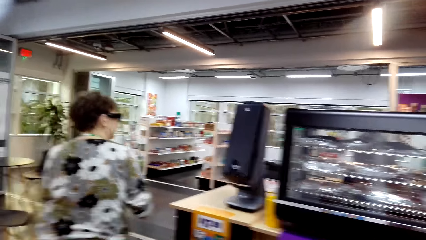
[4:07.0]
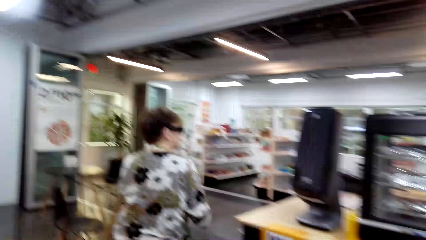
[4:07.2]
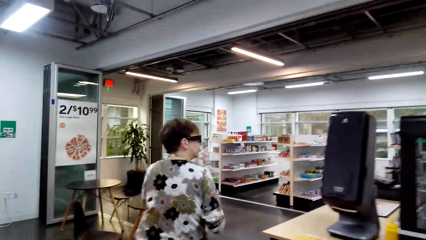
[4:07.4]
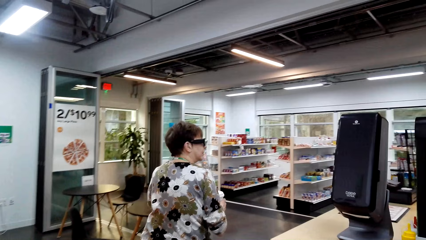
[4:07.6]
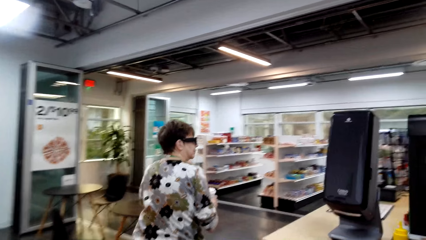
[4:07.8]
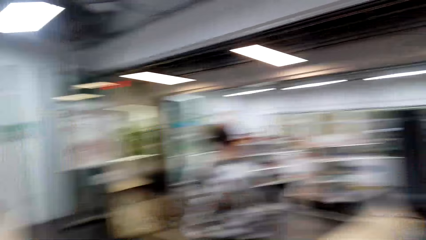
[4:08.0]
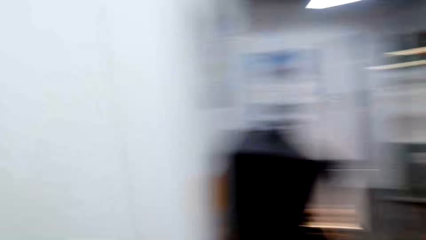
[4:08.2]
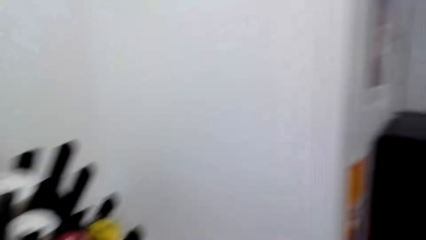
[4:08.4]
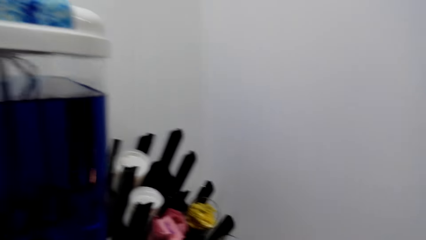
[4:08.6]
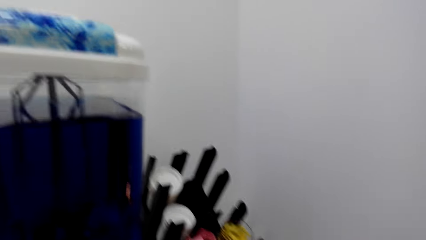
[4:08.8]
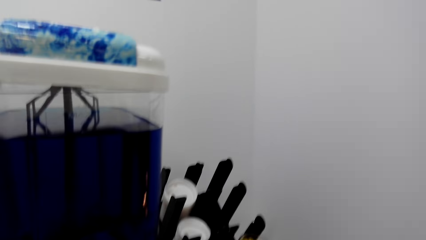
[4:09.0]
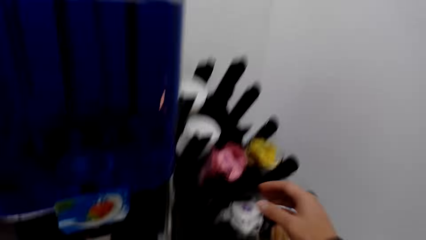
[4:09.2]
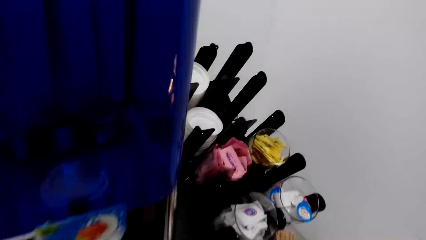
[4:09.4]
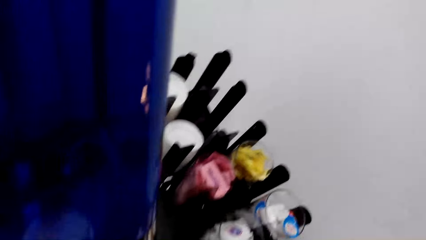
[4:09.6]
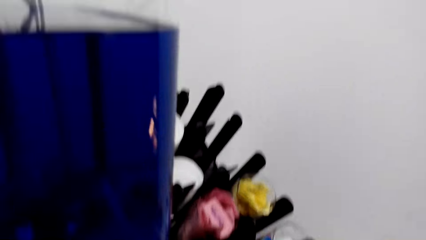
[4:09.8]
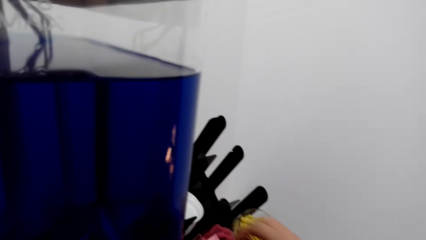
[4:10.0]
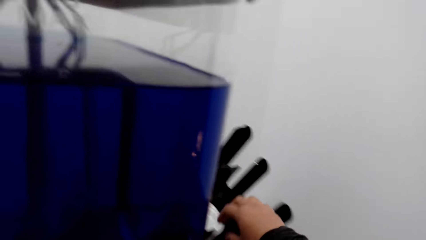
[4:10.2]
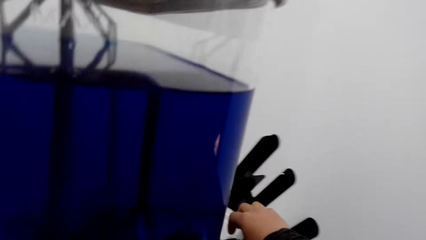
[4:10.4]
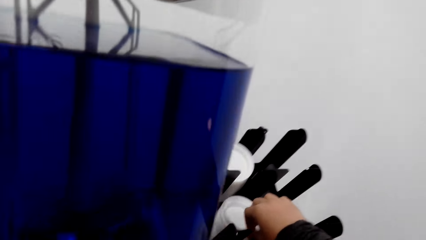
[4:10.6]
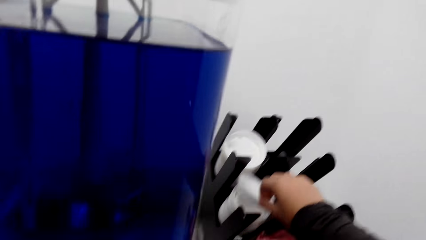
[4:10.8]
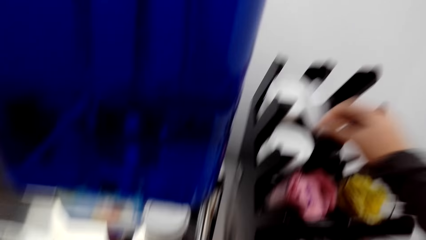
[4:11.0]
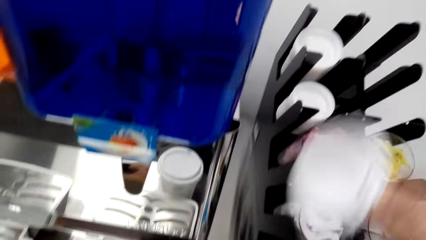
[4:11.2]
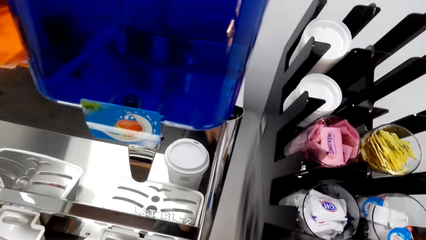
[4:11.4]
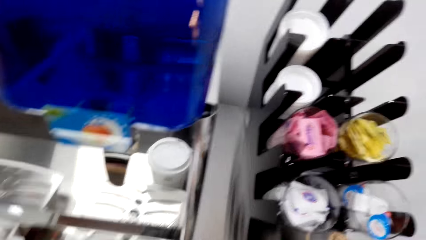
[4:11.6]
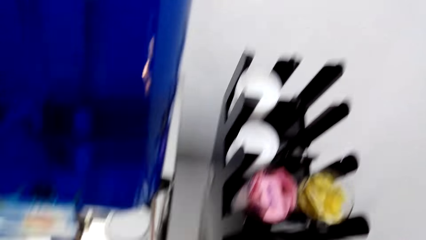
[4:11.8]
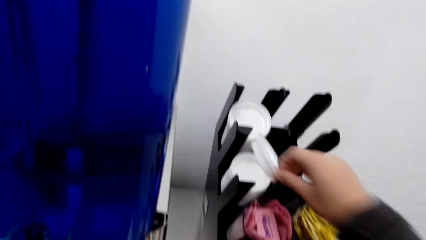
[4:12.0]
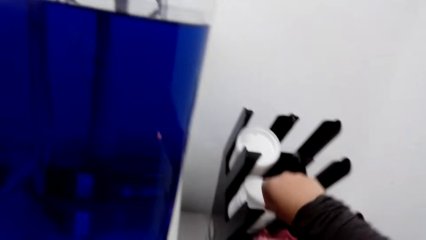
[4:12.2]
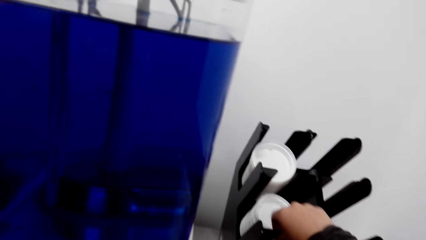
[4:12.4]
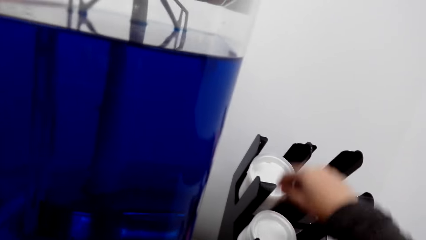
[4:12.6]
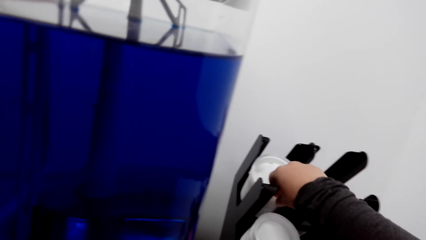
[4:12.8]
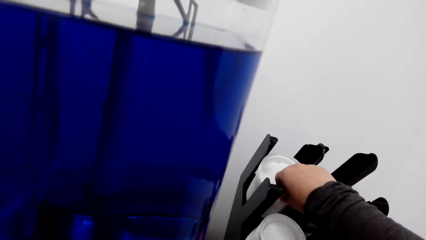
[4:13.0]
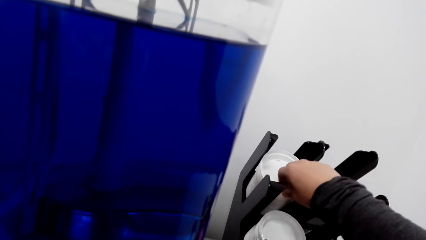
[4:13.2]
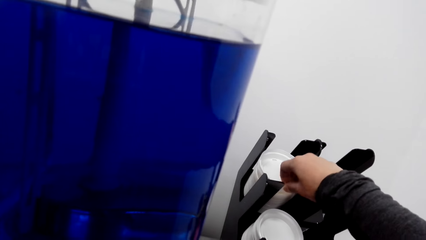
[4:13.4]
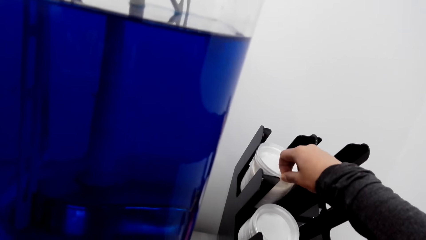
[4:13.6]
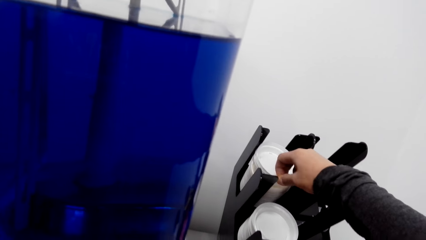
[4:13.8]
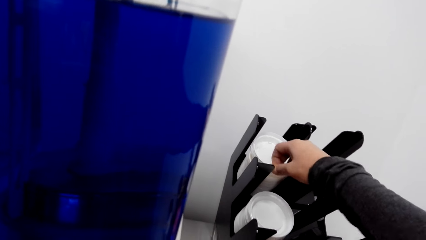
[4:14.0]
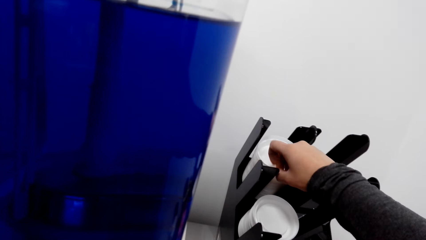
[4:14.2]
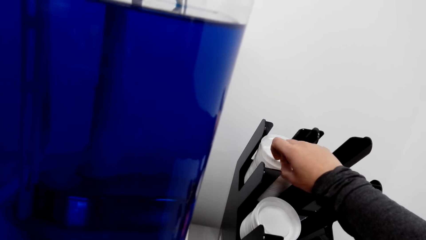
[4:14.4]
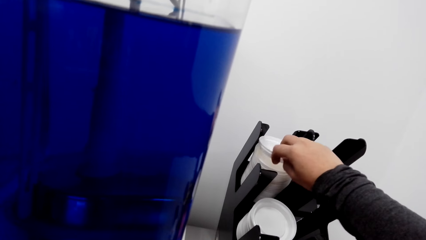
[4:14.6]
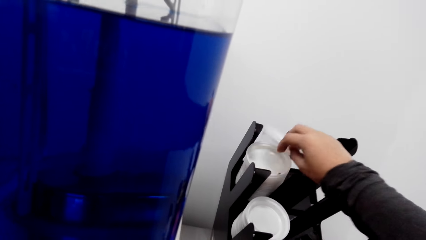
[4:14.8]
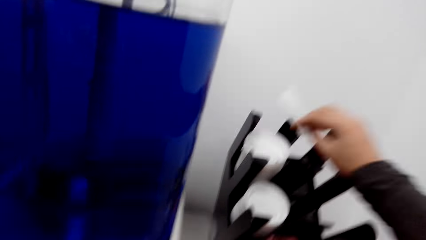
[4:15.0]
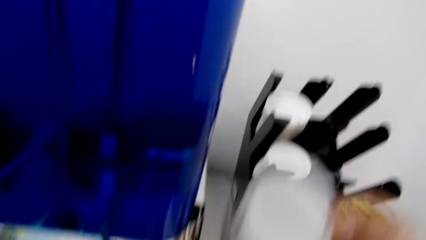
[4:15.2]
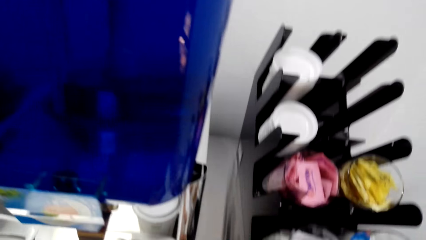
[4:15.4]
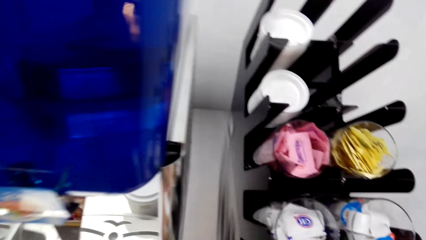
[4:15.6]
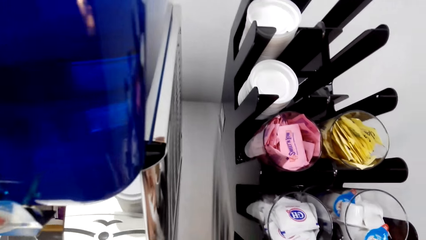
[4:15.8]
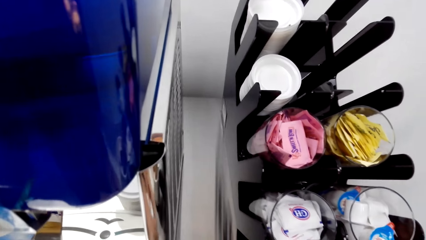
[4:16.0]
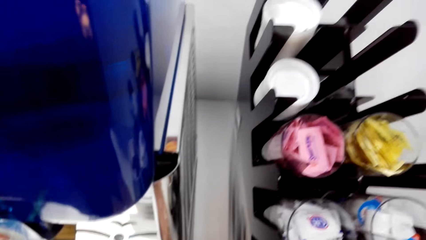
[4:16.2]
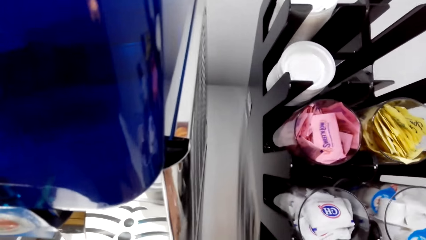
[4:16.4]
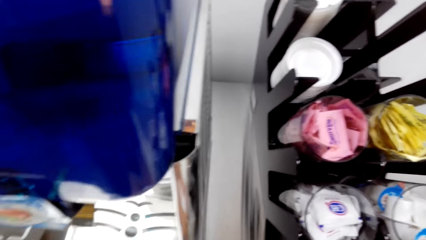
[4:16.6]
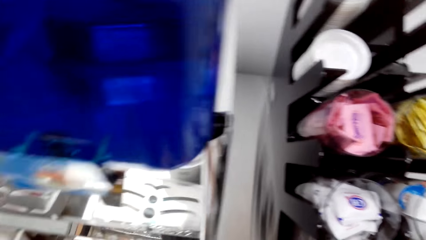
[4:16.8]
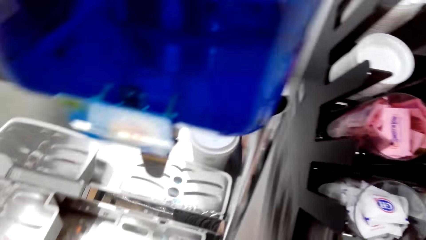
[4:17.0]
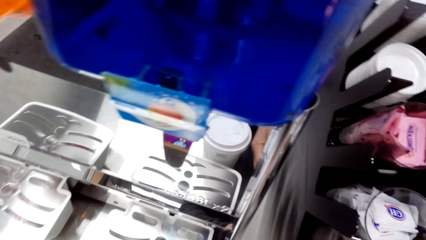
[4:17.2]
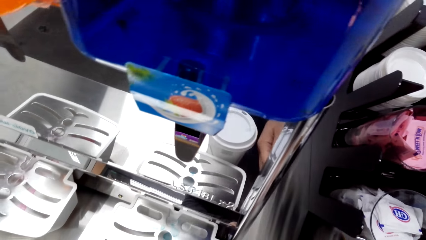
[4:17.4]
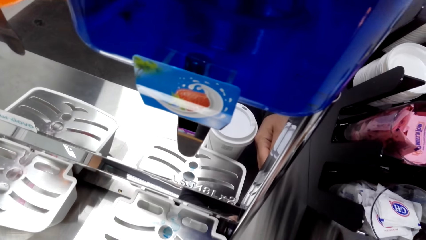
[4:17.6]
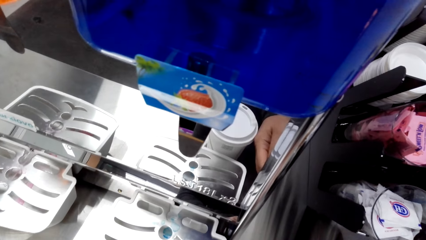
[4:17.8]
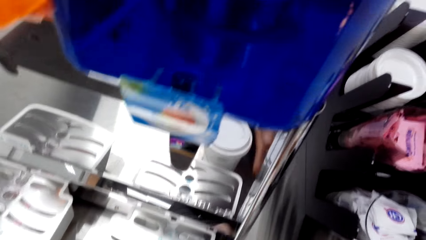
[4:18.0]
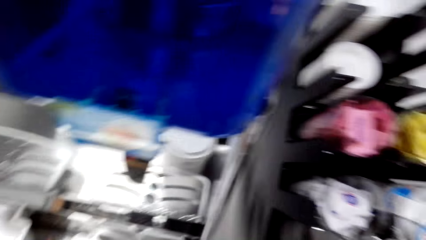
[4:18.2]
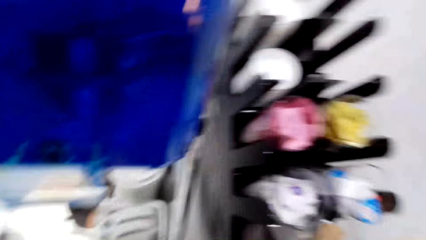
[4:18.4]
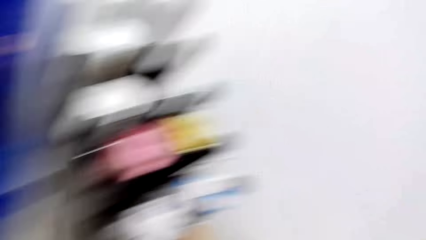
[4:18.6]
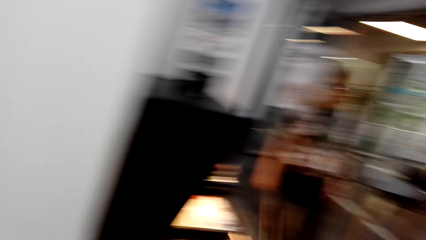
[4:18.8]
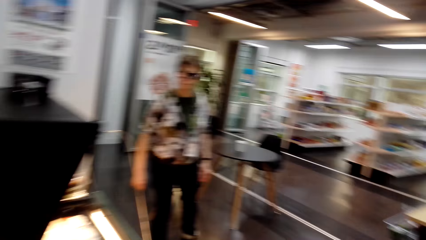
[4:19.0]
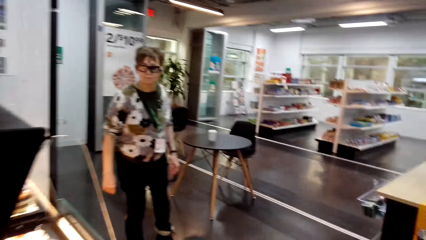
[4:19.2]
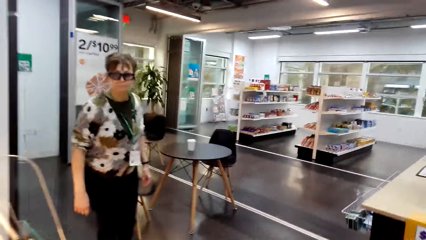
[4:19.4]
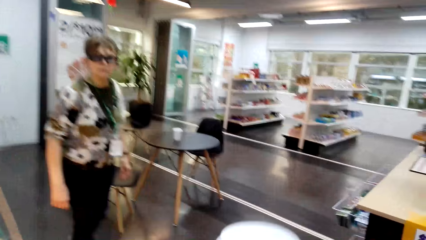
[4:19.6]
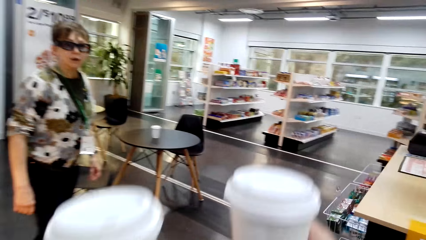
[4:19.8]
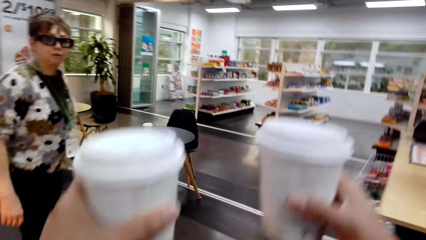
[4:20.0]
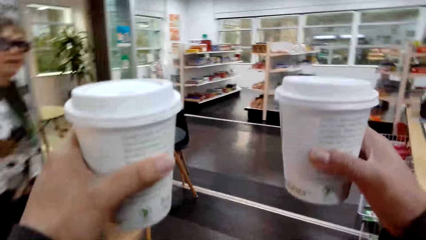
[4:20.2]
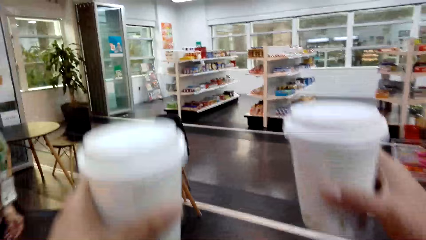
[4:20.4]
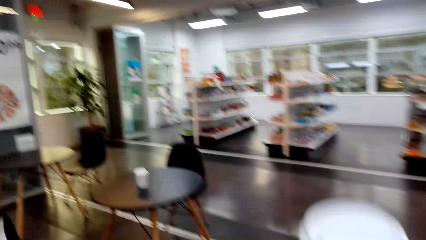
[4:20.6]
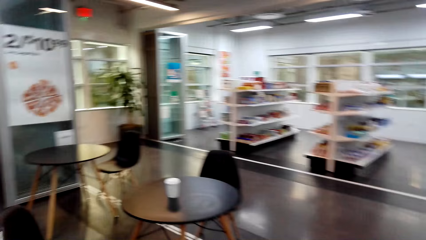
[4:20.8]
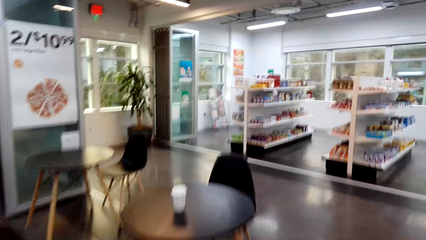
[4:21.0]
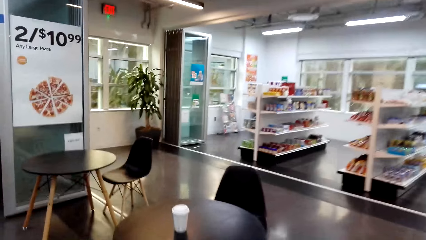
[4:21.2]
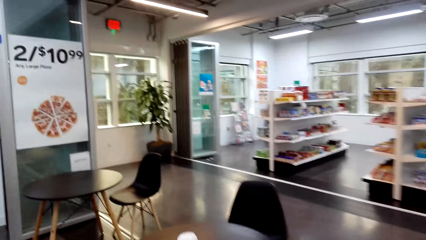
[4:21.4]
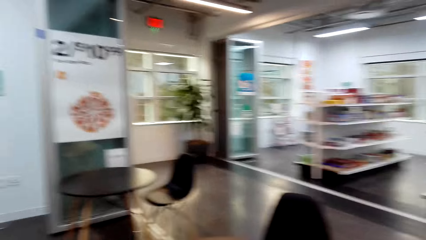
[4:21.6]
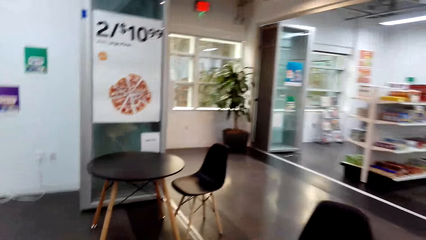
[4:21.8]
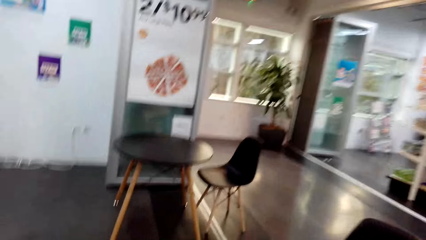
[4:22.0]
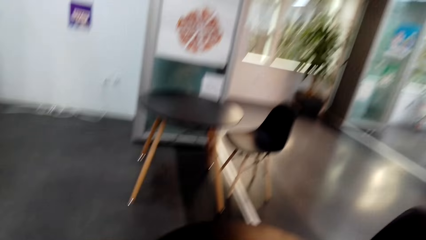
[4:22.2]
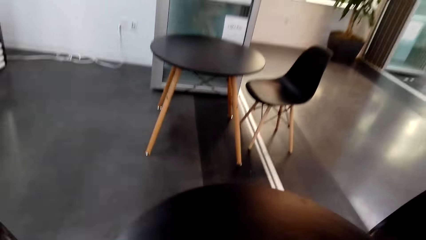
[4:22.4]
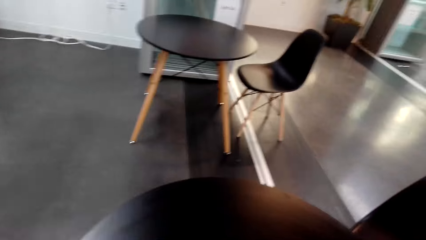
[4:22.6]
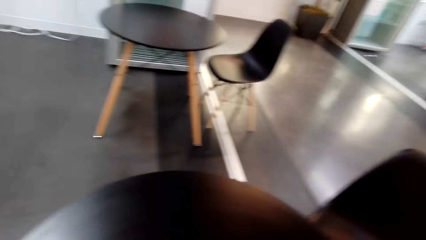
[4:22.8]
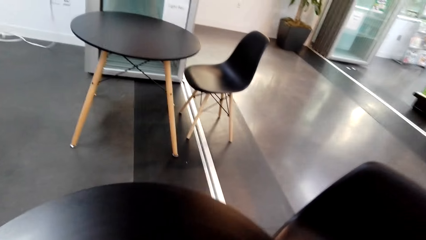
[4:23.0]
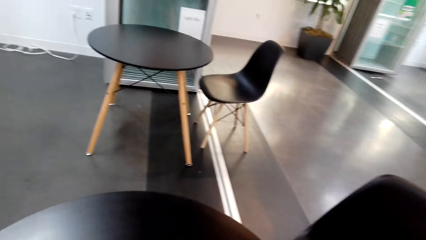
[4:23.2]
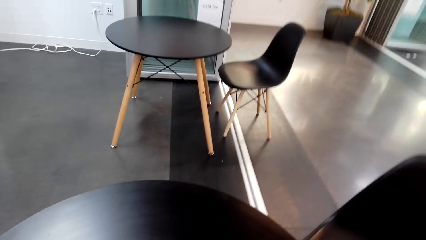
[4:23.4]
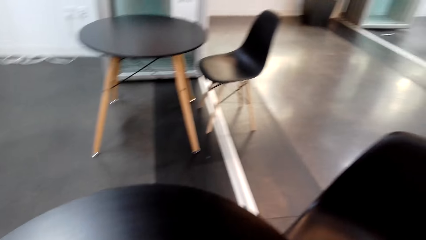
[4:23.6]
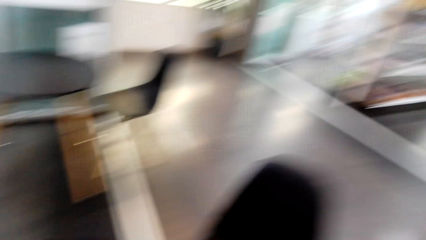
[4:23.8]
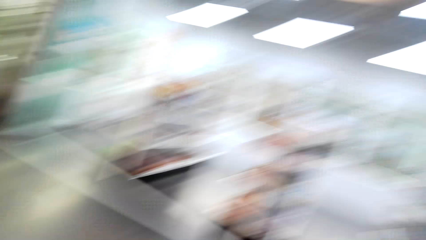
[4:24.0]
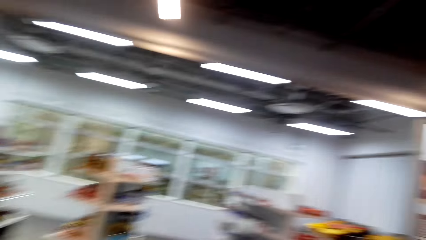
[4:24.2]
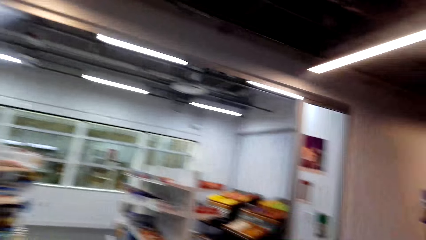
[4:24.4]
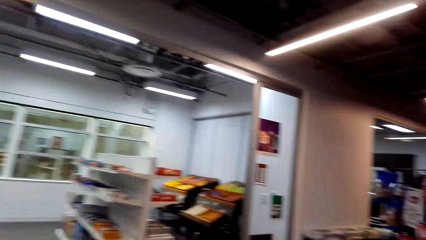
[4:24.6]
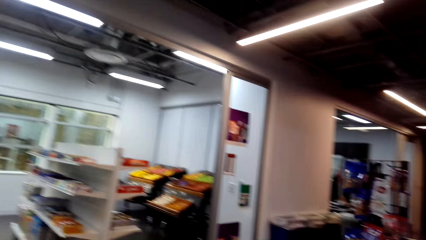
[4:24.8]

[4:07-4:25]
The camera wearer looks around. They pick the party cup. They take the plastic lid. They cover the juice. They walk around. They put the juice on the table.
